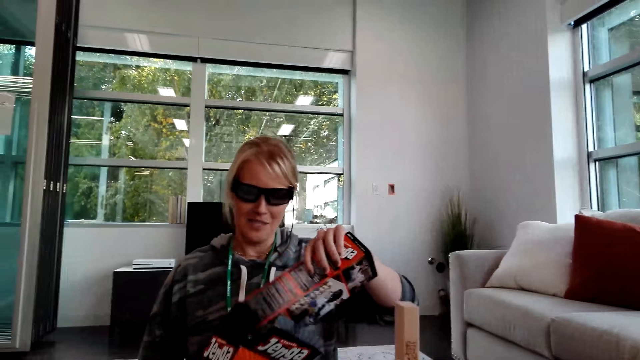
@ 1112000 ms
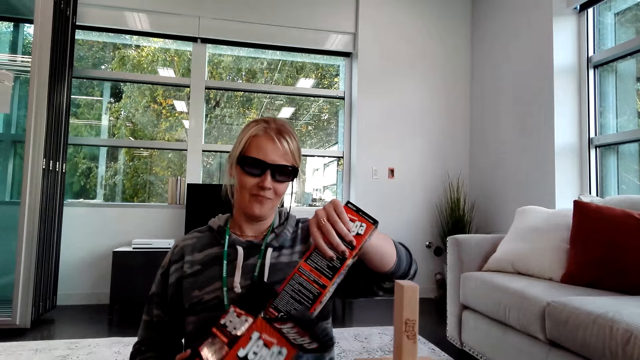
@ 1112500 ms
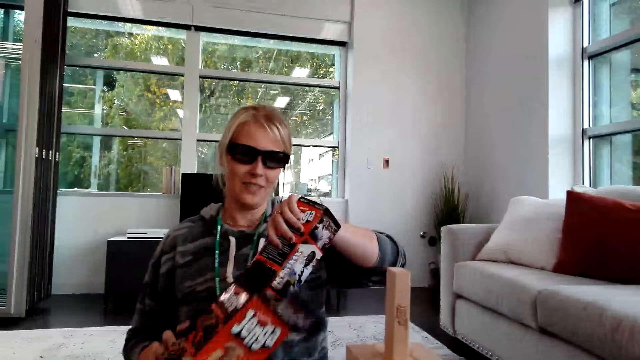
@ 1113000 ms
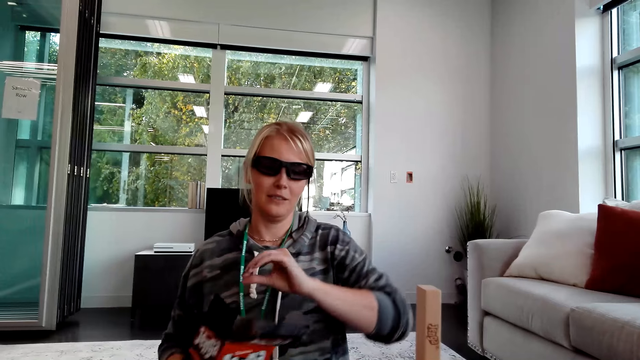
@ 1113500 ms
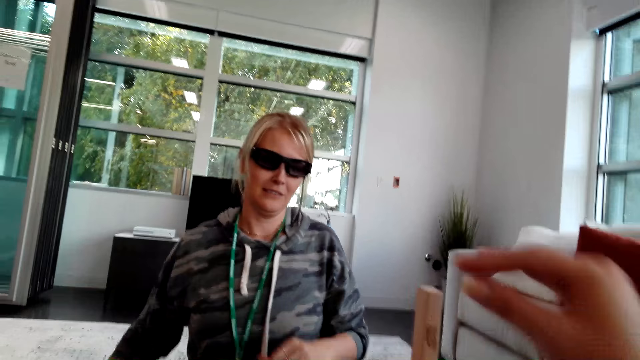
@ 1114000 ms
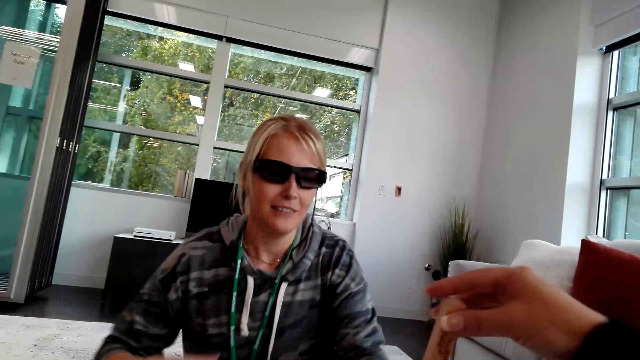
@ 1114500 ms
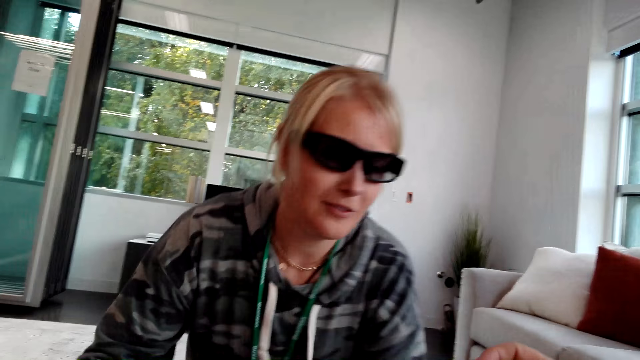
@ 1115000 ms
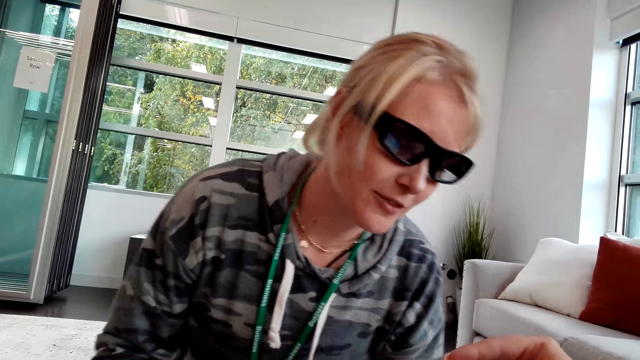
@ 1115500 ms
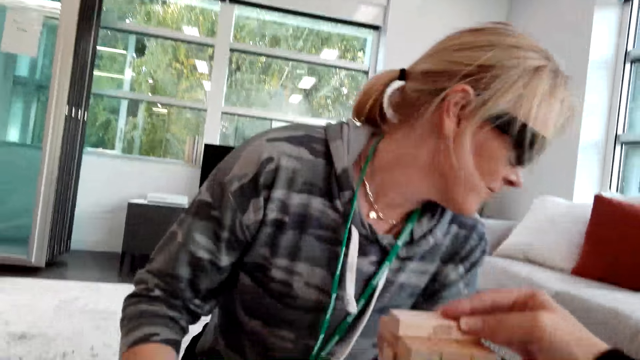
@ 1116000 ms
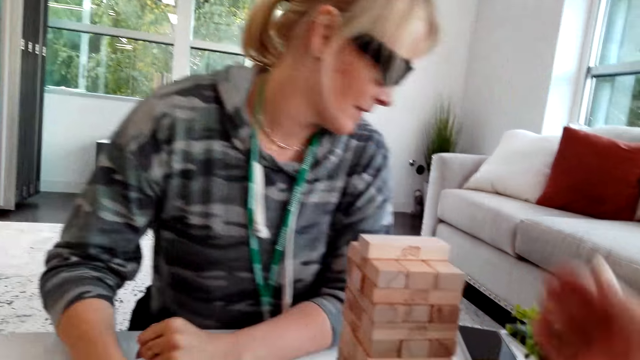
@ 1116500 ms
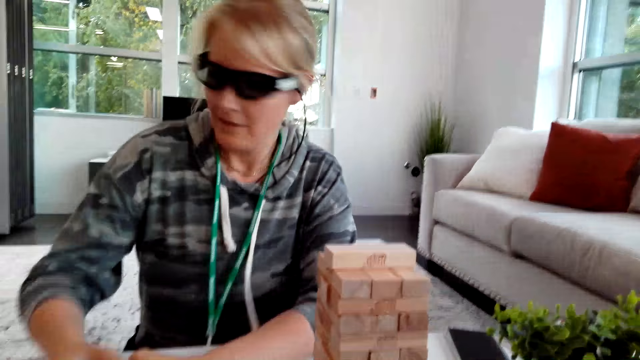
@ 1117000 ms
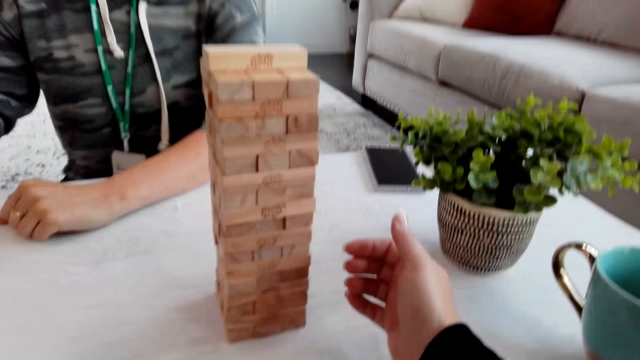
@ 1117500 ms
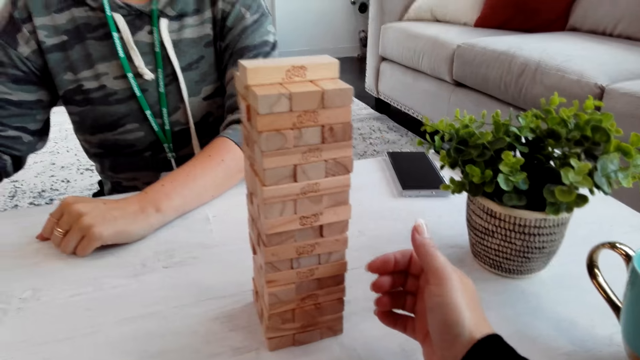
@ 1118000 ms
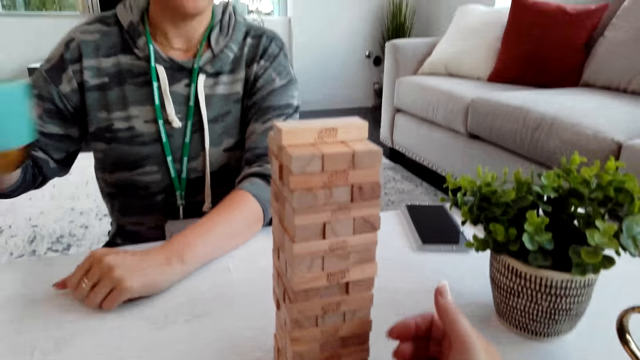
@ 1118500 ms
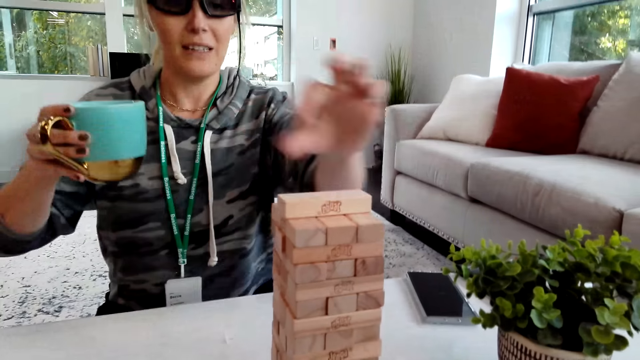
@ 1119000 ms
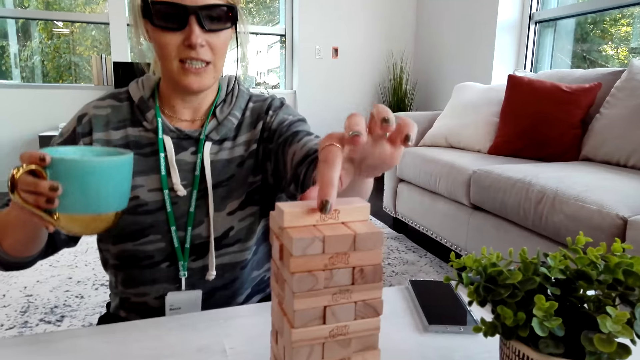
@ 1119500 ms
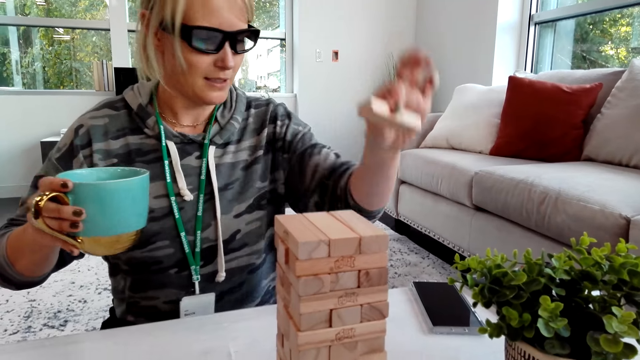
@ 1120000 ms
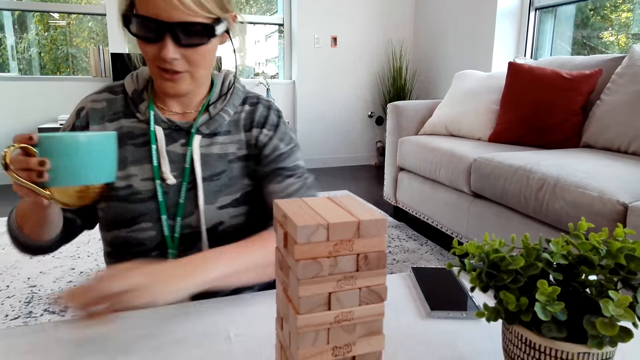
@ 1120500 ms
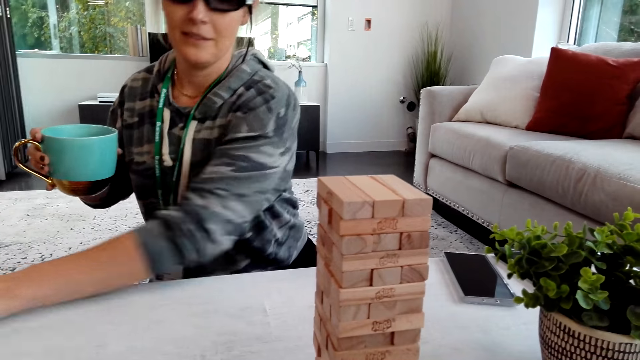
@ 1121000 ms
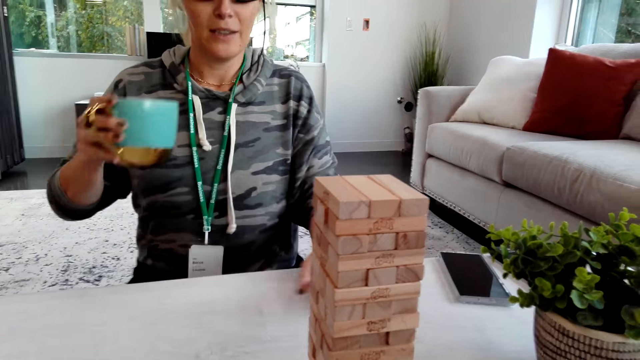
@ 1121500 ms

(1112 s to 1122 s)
A person picks up a tower wood block game box. The camera wearer talks with the person. They remove a jenga block. The person talks with the camera wearer and picks up the tower wood block game box.

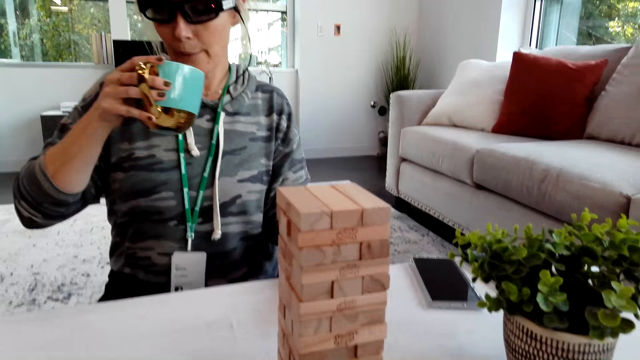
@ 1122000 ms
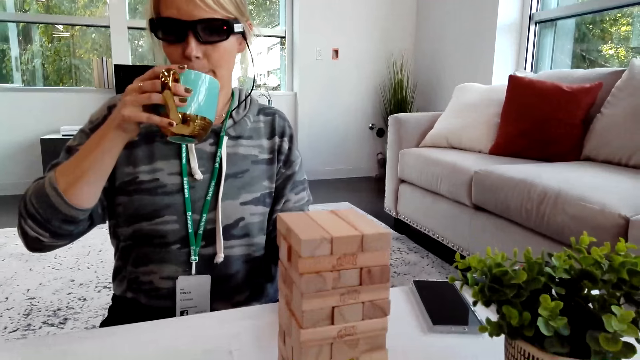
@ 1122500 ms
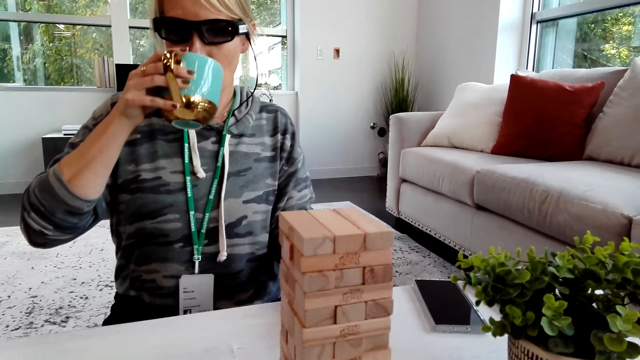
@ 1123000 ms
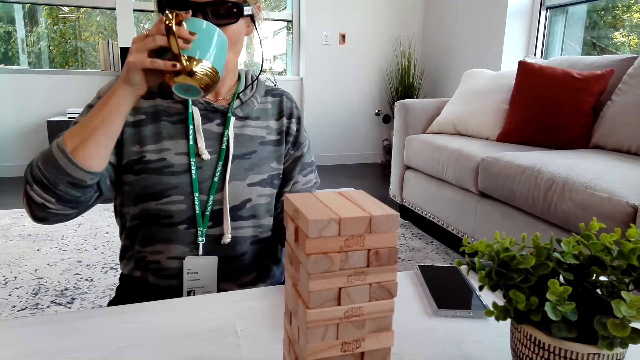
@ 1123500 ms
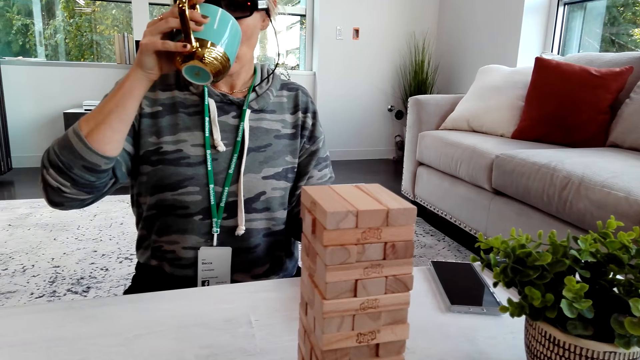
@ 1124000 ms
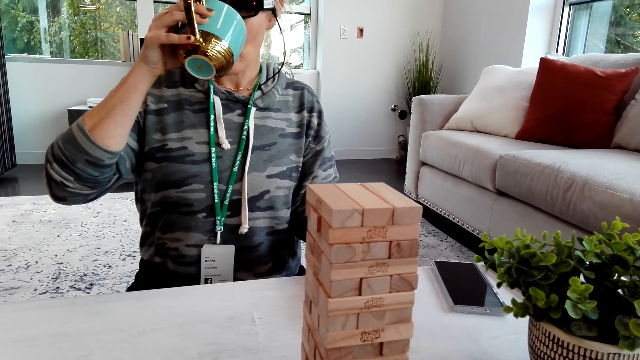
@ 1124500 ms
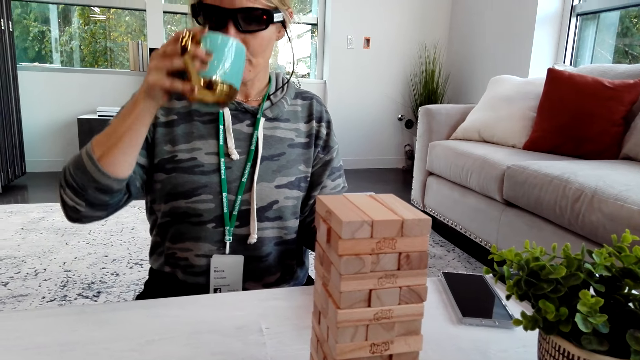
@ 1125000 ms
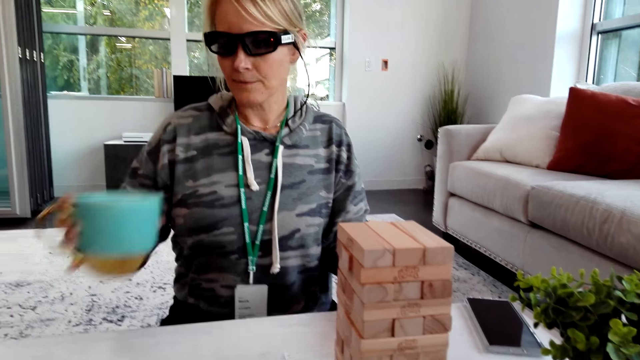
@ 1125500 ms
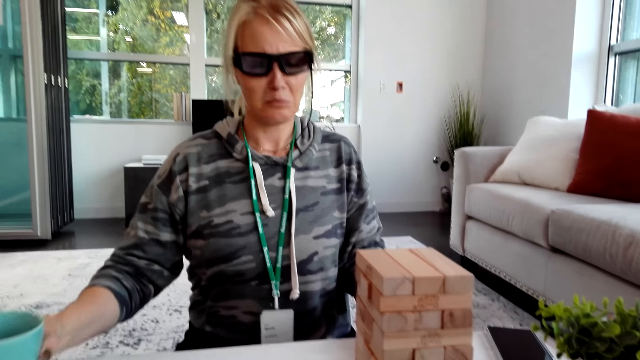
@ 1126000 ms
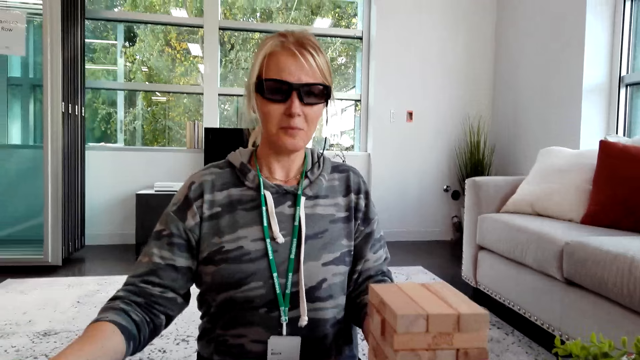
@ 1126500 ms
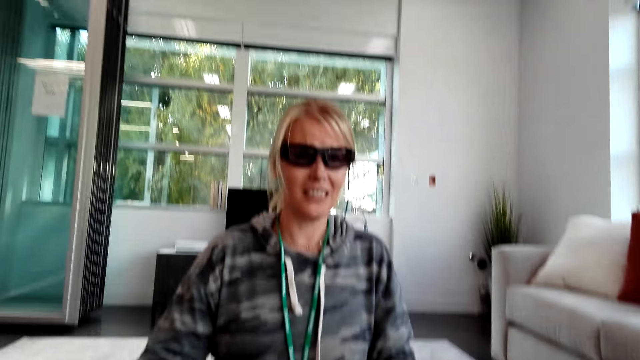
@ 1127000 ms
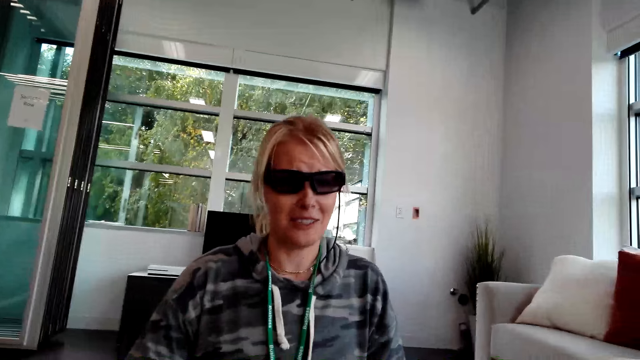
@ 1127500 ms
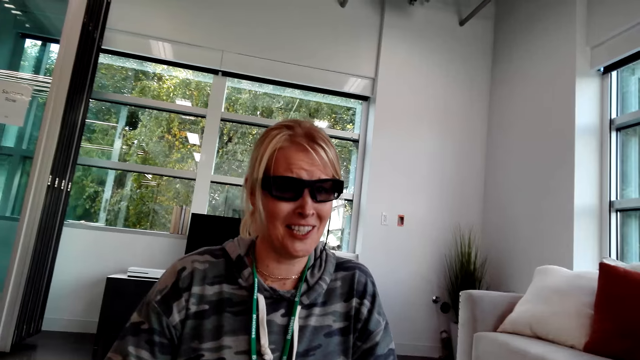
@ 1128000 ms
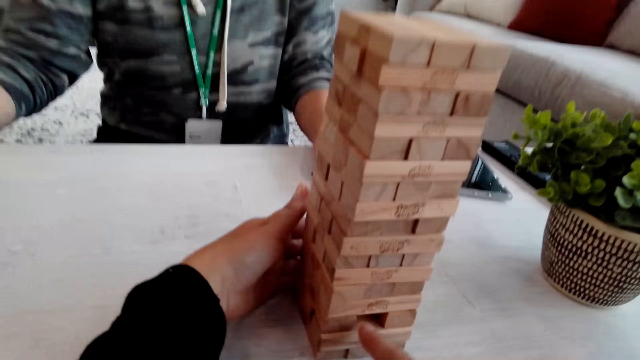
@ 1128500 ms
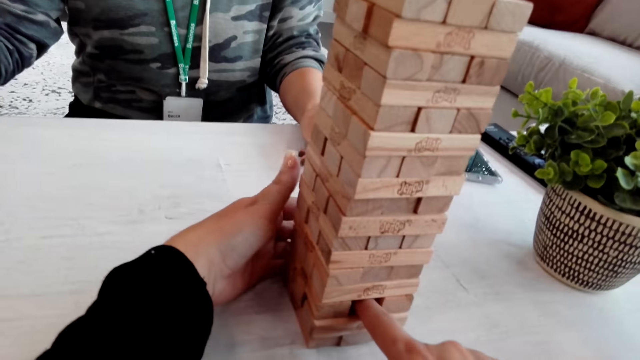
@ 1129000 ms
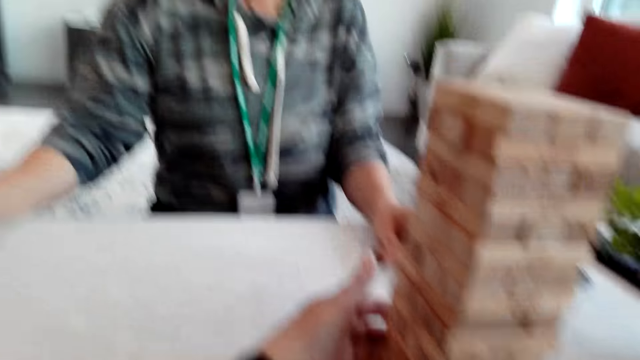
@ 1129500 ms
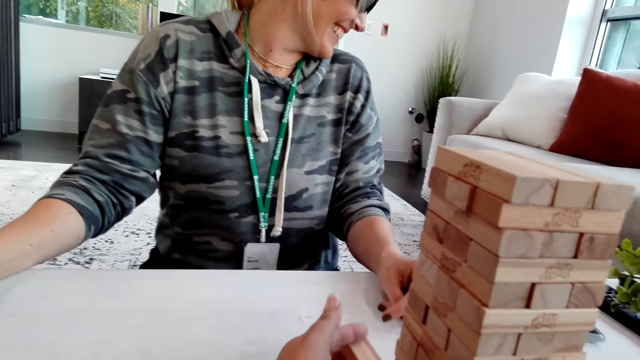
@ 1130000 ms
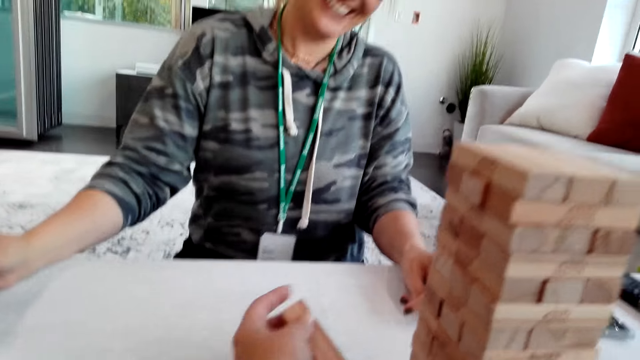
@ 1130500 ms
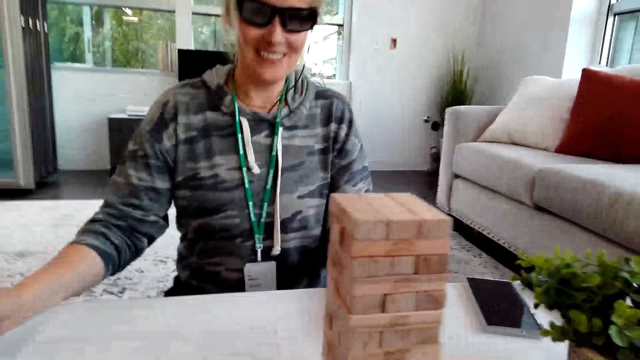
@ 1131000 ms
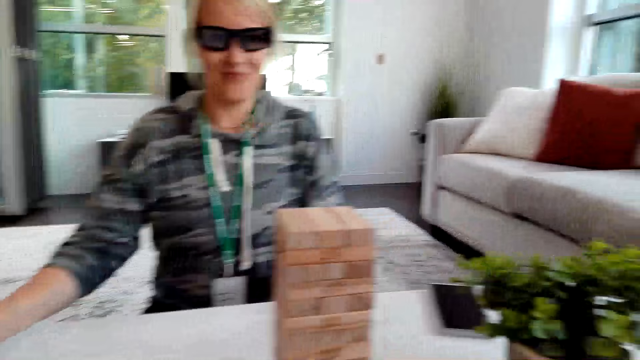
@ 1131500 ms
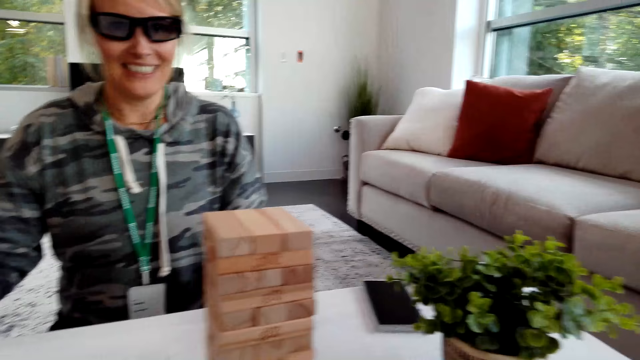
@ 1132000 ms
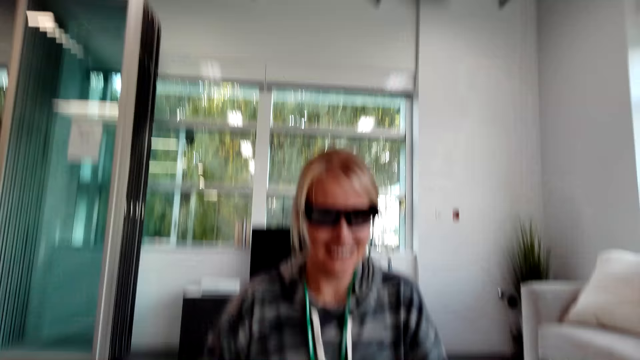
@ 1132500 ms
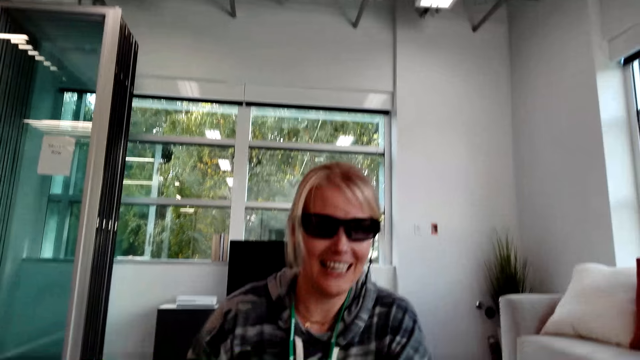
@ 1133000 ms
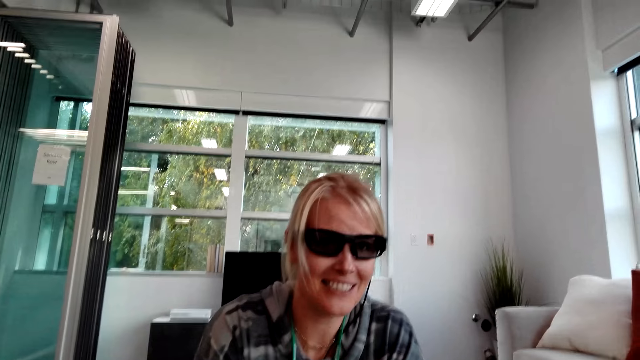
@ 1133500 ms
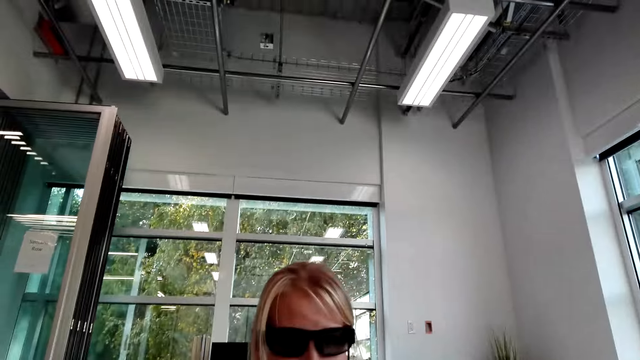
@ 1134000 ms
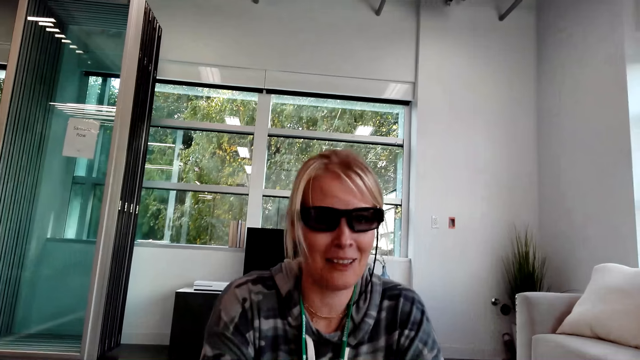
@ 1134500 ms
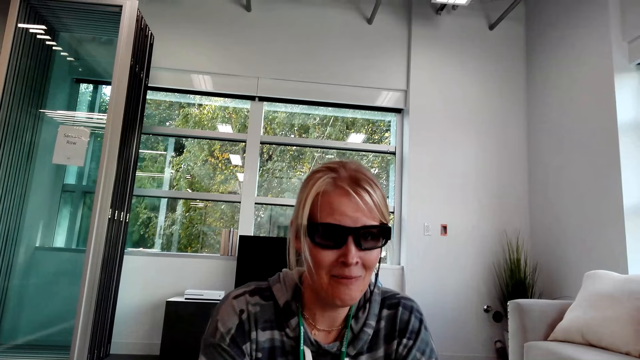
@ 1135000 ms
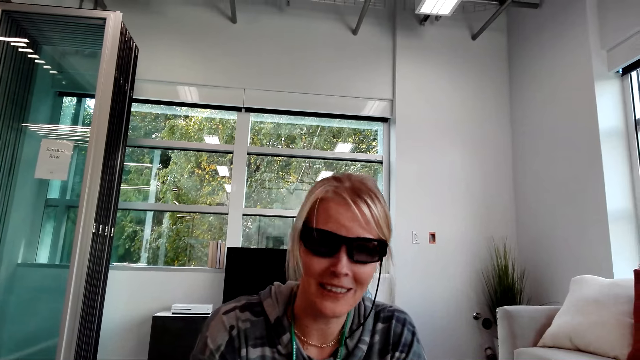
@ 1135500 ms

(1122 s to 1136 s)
A woman drinks tea. The camera wearer talks with the woman. The woman puts a cup on the table. The woman talks with the camera wearer and laughs. The camera wearer removes a jenga block from the other blocks while talking to the woman. The woman laughs. The woman talks with the camera wearer.
